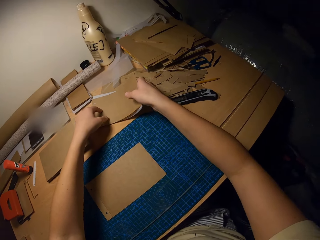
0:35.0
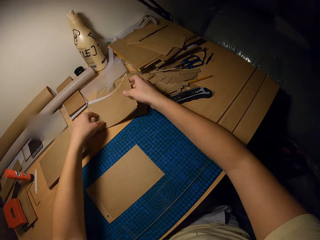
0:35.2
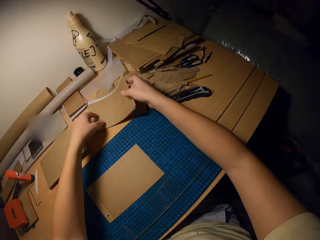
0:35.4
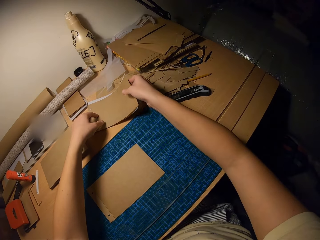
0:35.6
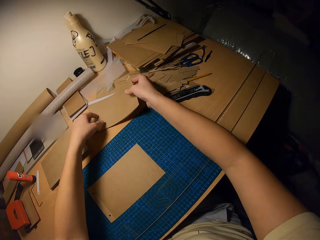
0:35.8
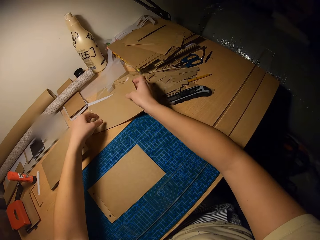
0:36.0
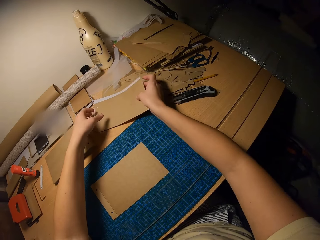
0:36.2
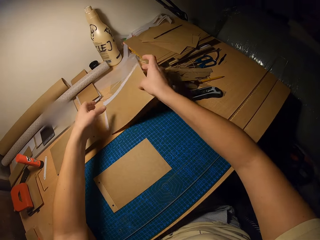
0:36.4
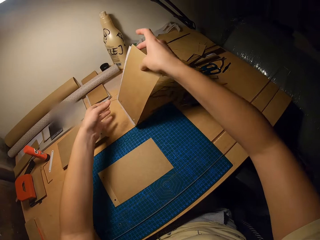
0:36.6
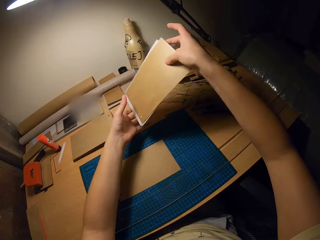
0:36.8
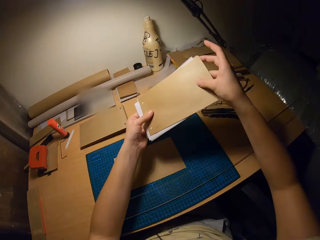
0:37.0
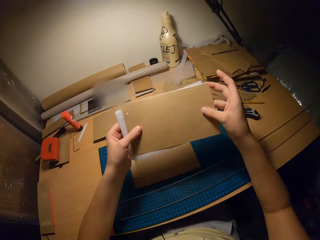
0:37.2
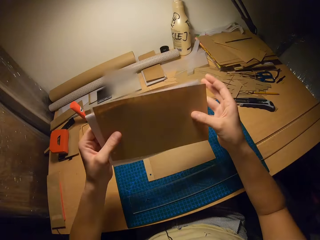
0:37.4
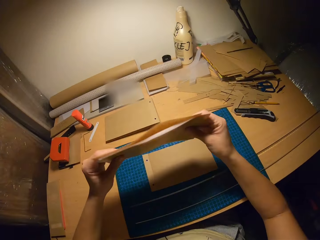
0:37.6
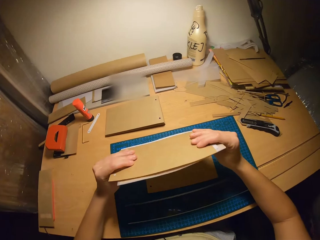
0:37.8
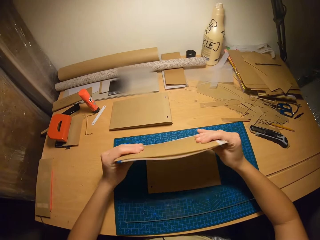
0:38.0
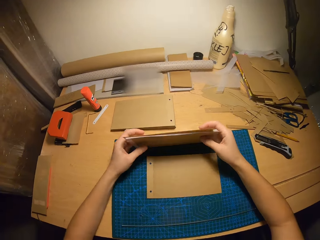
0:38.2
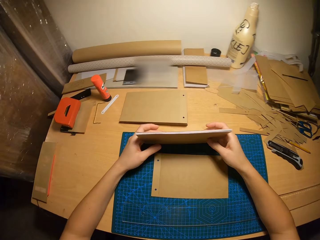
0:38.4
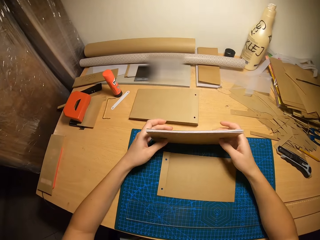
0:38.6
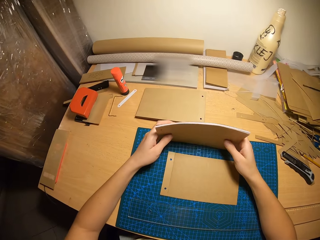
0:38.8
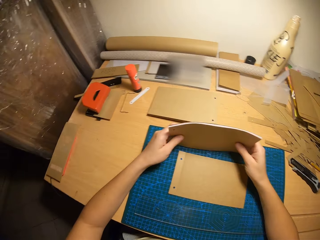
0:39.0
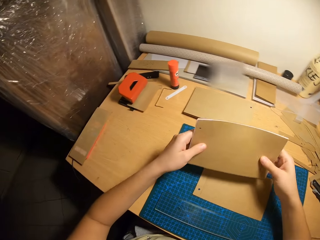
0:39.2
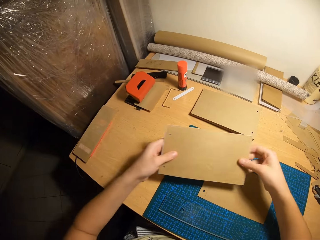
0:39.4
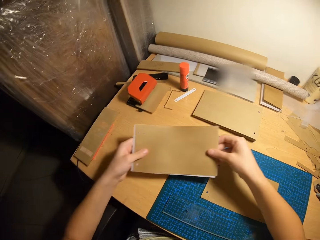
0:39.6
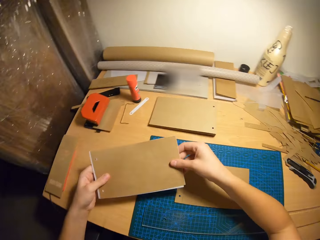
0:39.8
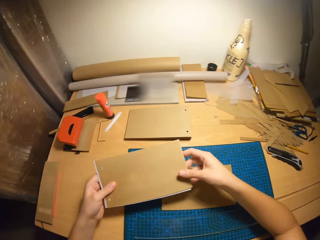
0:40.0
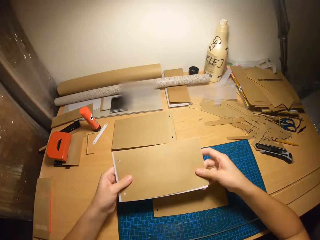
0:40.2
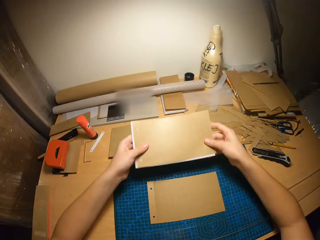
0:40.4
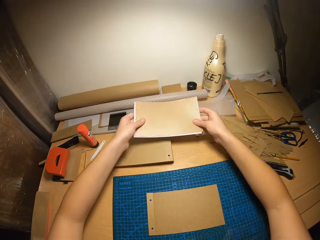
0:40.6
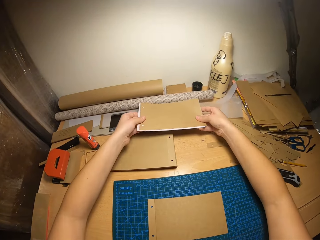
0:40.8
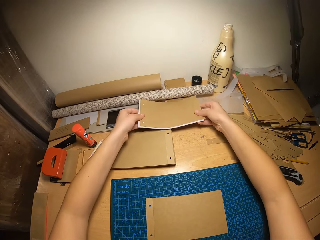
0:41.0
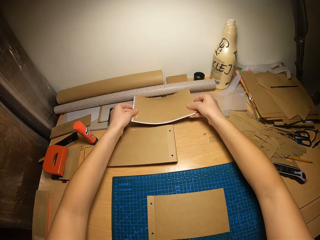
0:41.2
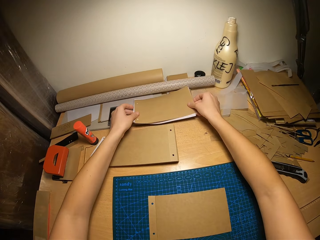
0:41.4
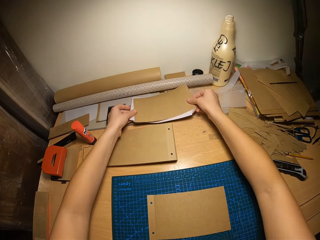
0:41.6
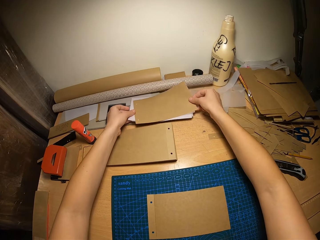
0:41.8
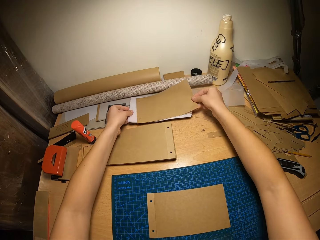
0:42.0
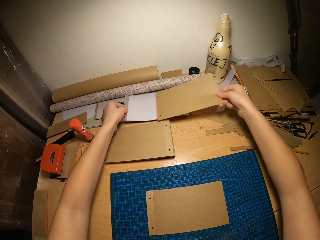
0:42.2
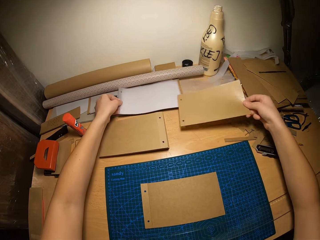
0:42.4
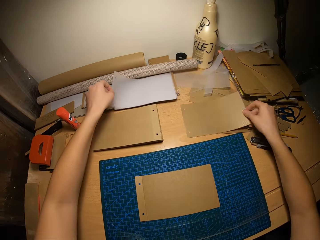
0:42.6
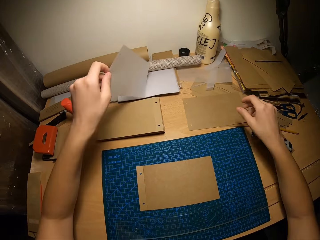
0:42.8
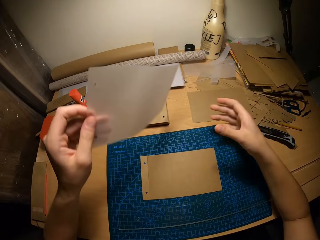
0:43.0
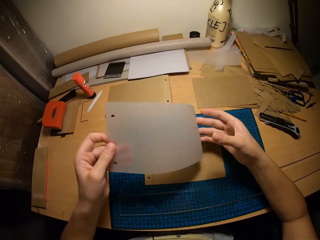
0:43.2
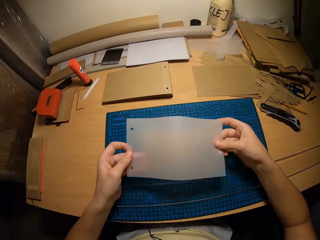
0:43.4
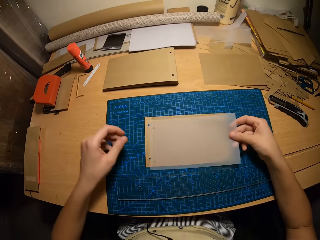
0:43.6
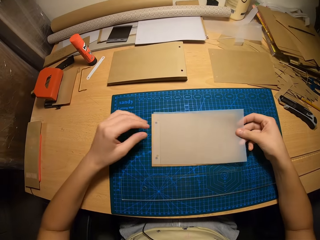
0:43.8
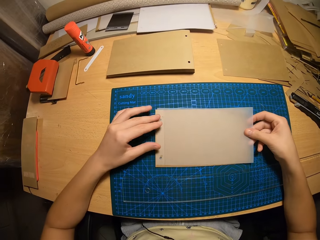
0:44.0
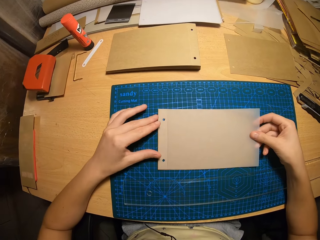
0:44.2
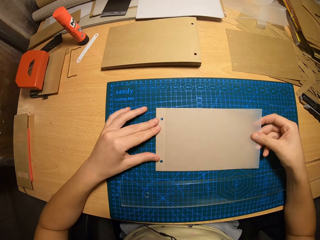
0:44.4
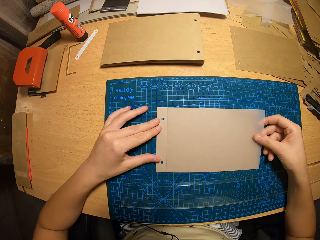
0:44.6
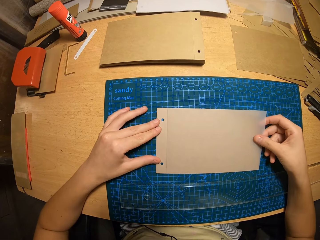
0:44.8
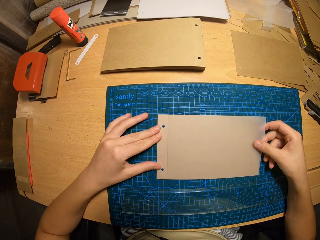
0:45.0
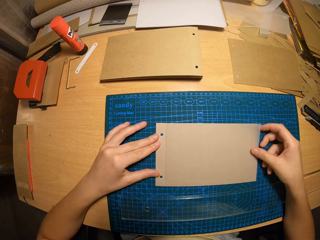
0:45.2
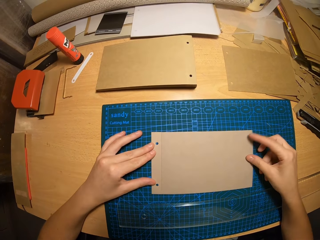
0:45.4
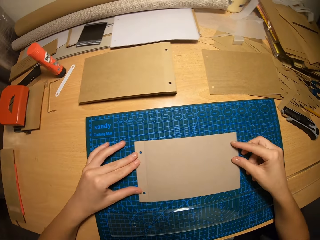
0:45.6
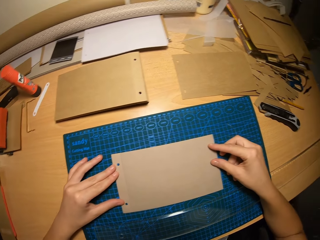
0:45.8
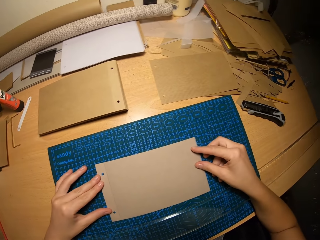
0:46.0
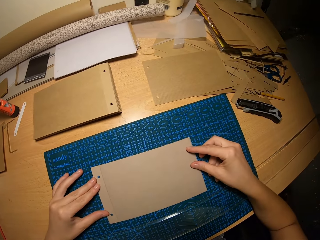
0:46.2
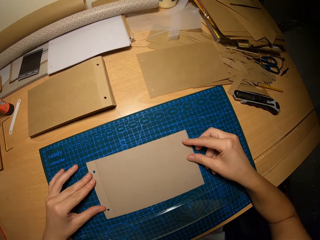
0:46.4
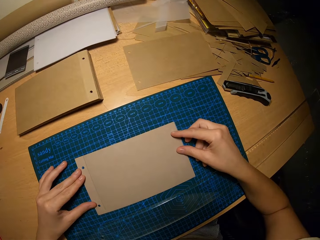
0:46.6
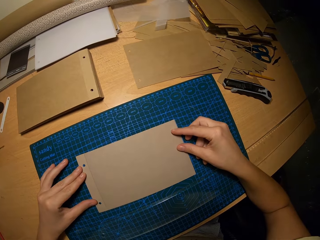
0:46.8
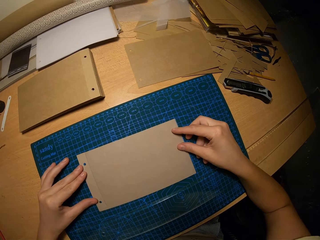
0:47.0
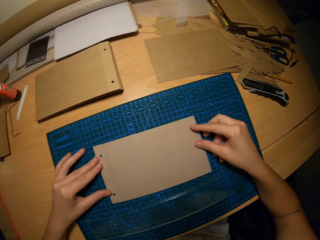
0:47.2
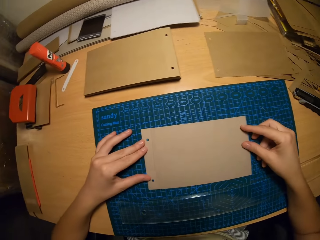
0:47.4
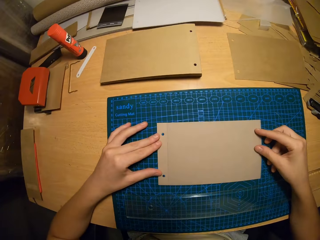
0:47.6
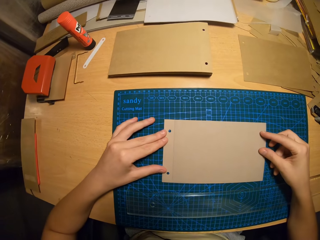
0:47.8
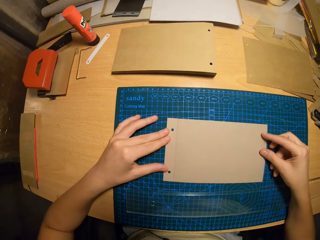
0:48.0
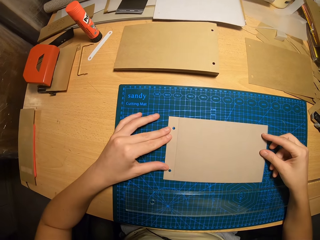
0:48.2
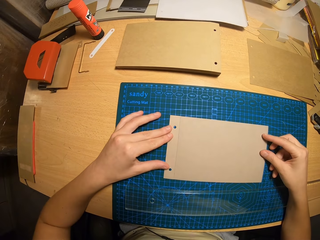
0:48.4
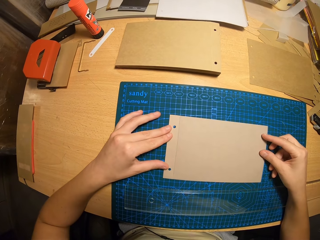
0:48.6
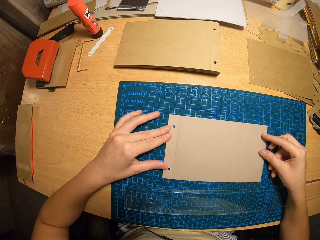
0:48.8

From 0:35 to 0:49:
The camera wearer picks the cardboard pieces from the table with her right hand. She holds the cardboard pieces with both hands. She hits the cardboard pieces on the table with both hands. She places the cardboard pieces on the table with both hands. She places a cardboard piece on the table with her right hand. She removes a paper piece from the cardboard craft with her left hand. She holds the paper piece with both hands. She places the cardboard piece on the table with her right hand. She aligns the paper piece to the cardboard piece.

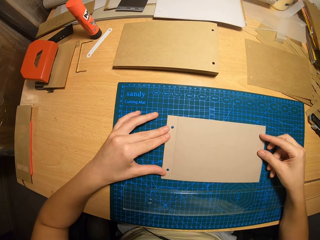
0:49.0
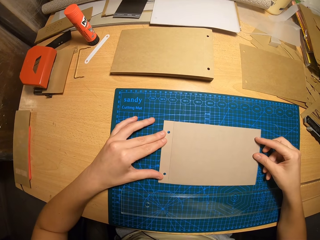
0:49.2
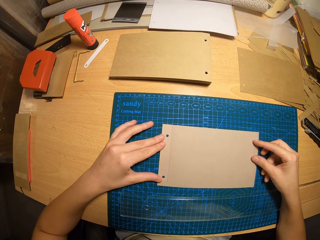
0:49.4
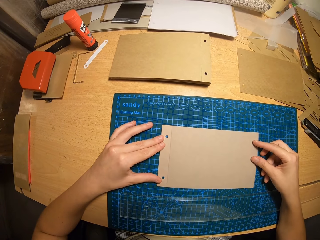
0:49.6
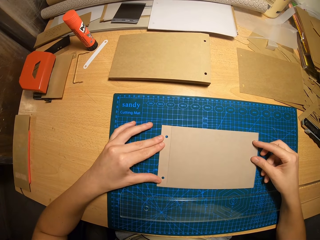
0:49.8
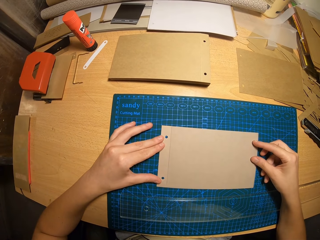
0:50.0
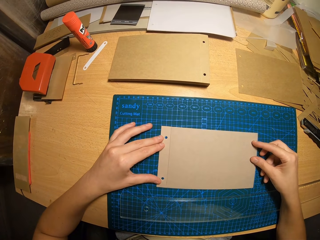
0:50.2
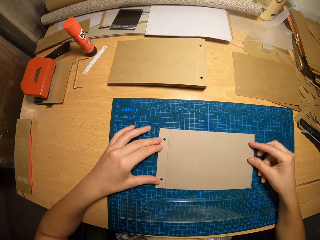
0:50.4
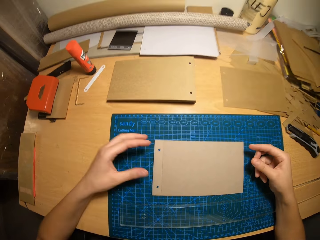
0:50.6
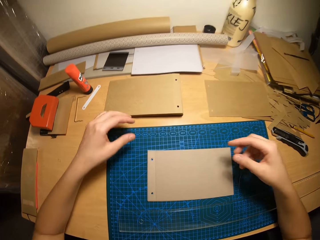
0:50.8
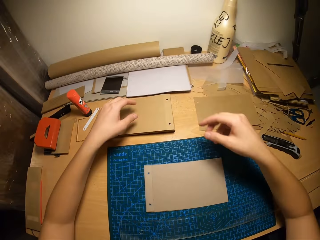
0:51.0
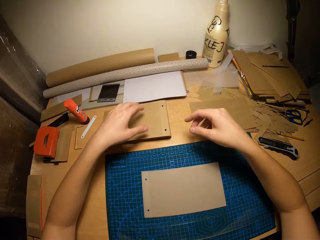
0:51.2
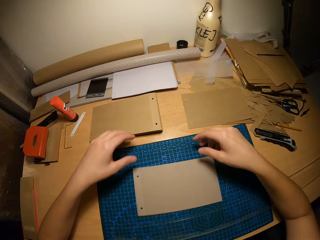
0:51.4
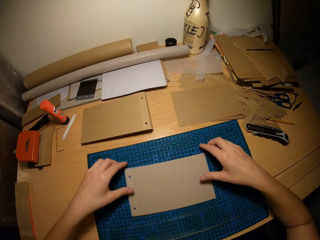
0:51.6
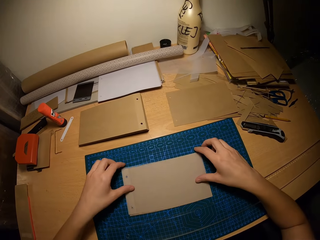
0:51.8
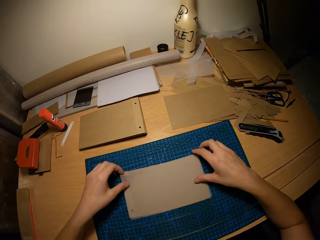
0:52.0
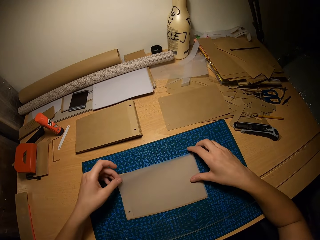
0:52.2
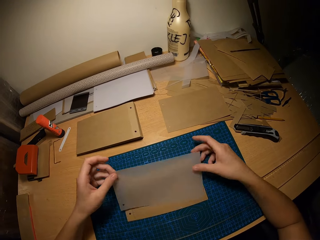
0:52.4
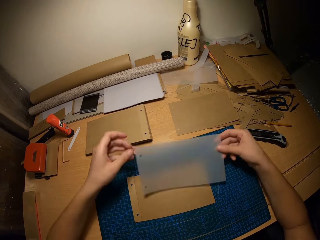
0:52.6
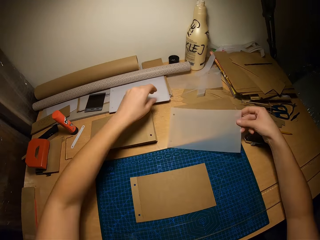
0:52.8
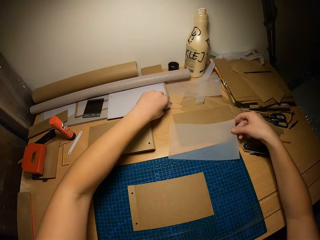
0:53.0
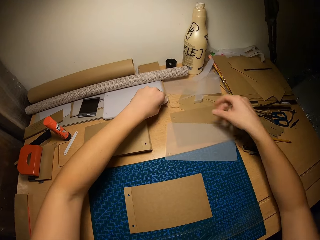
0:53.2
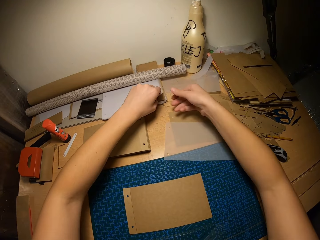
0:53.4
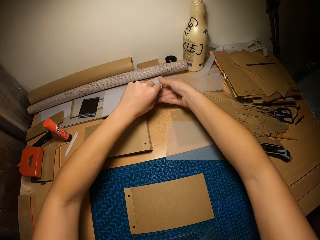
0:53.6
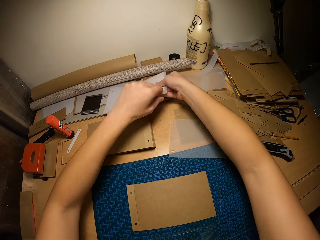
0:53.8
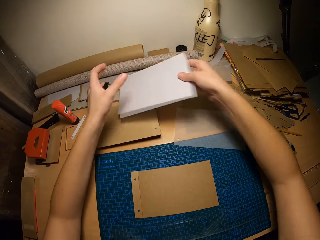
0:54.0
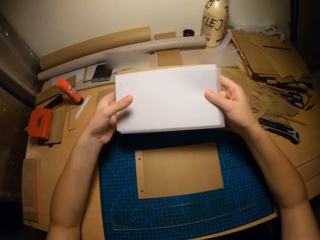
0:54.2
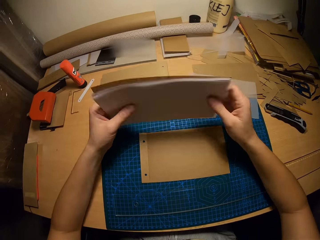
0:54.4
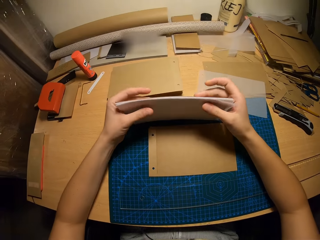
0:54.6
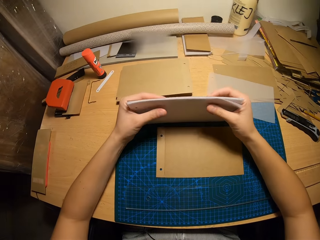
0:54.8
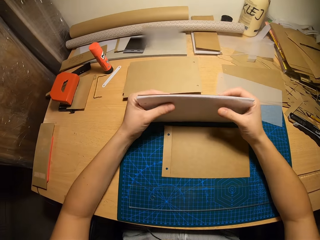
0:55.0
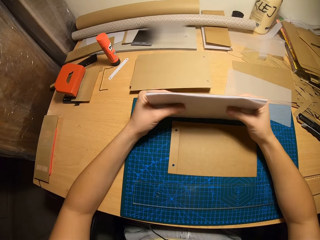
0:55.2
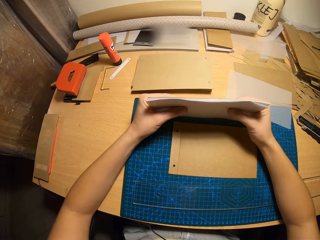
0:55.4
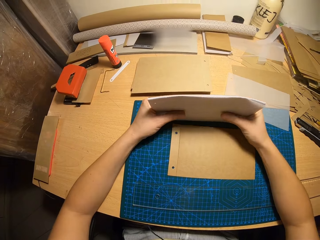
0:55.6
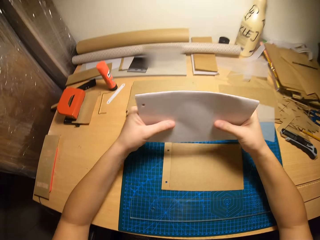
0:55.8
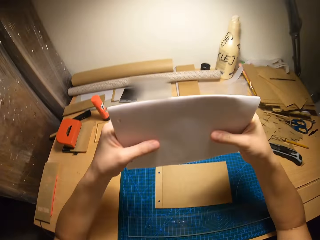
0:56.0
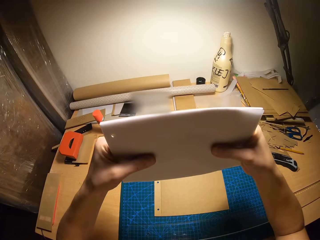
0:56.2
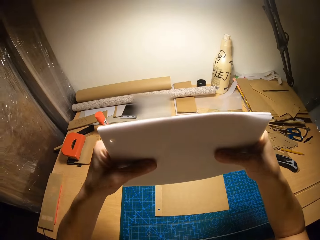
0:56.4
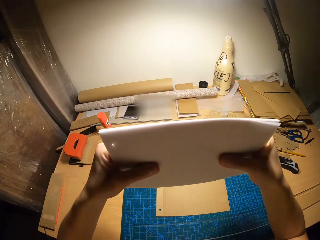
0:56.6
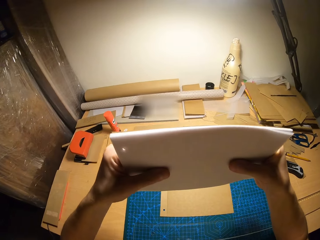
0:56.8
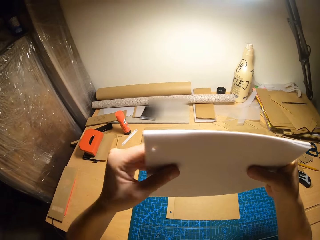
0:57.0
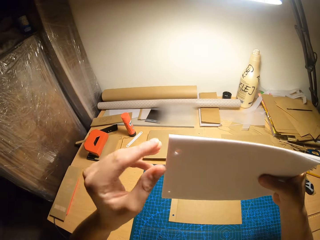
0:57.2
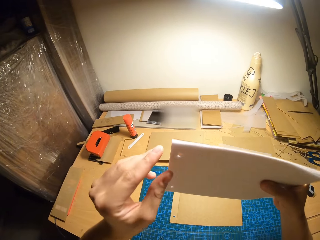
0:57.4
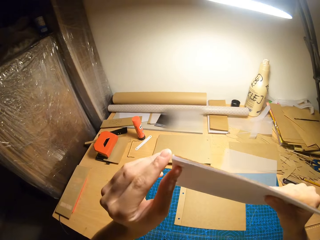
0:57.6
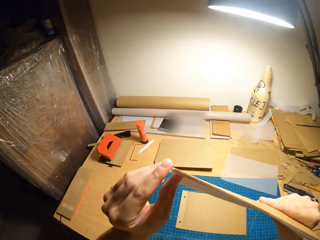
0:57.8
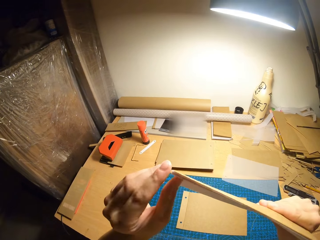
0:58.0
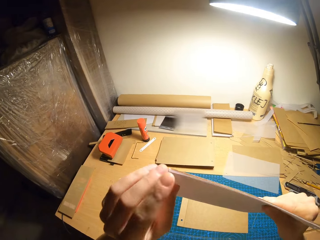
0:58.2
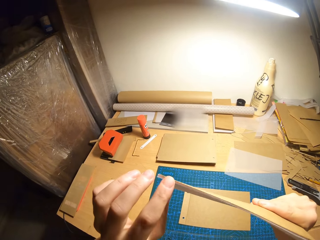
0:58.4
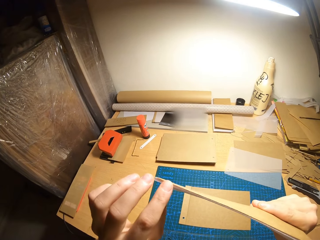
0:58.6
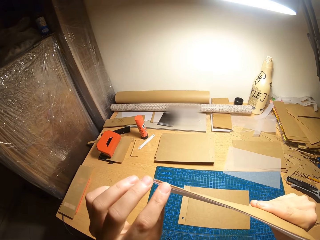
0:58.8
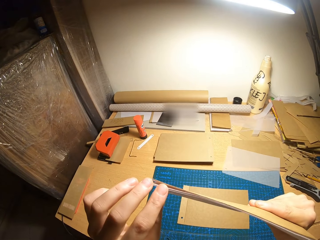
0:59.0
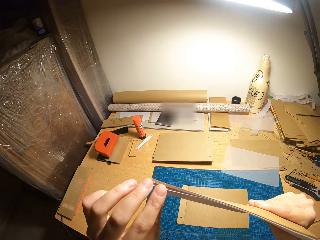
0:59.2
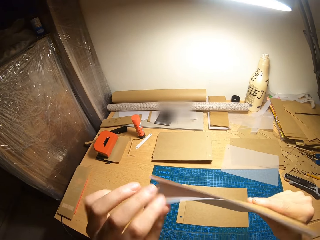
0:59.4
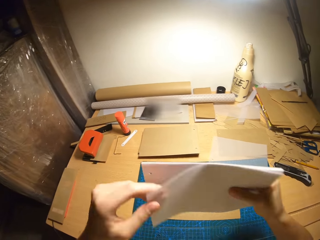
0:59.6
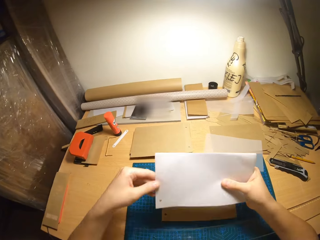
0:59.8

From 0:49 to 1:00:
The camera wearer removes the paper piece with both hands. She drops the paper piece on the table with her right hand. She picks more paper pieces or a bunch of PVC from the cardboard craft with both hands. She holds the papers with both hands. She arranges the PVC bag. She raises the paper pieces with both hands. She checks the PVC bag.
